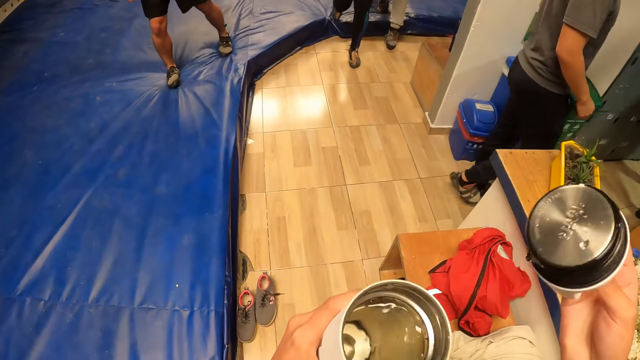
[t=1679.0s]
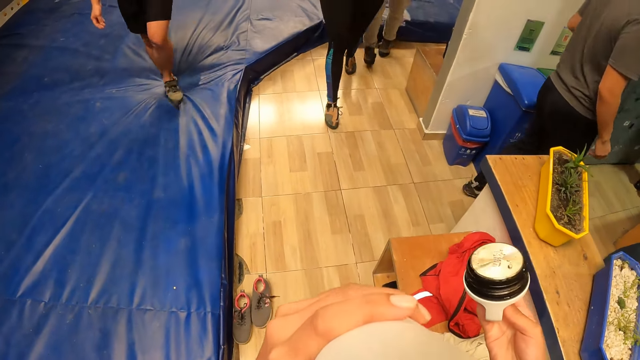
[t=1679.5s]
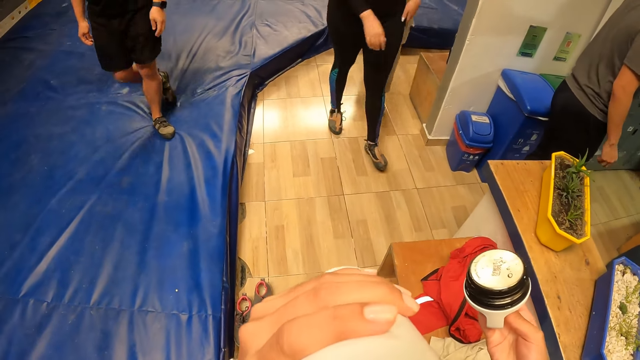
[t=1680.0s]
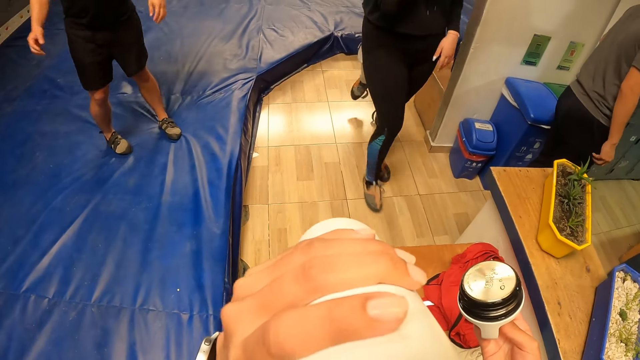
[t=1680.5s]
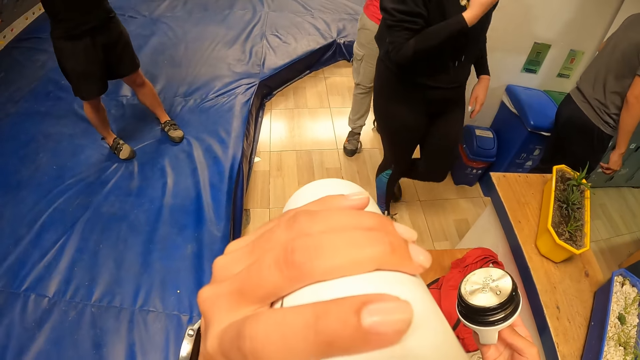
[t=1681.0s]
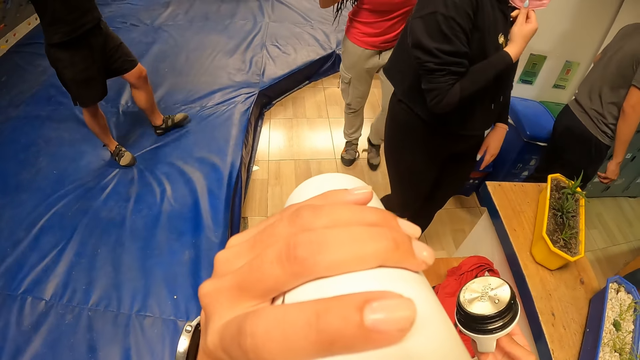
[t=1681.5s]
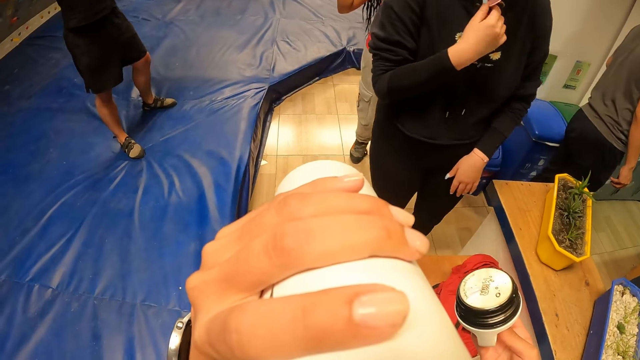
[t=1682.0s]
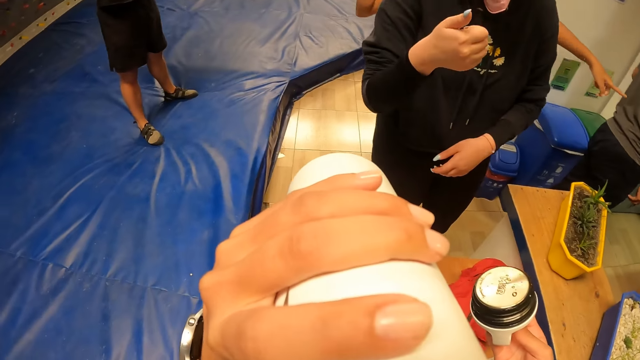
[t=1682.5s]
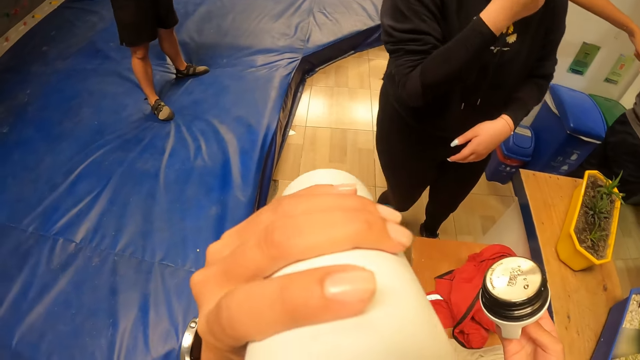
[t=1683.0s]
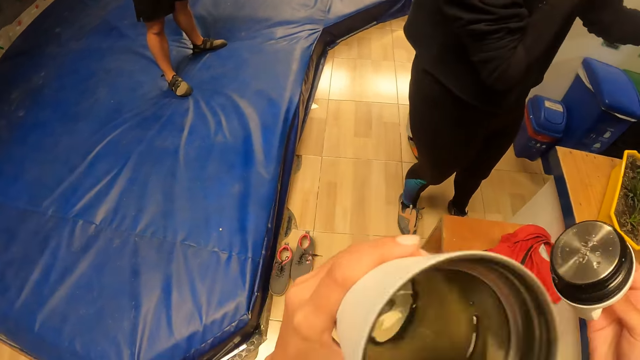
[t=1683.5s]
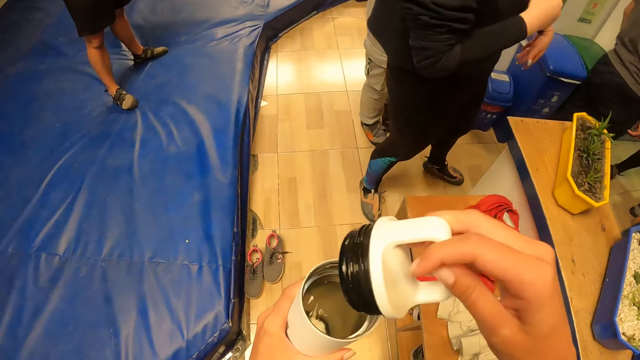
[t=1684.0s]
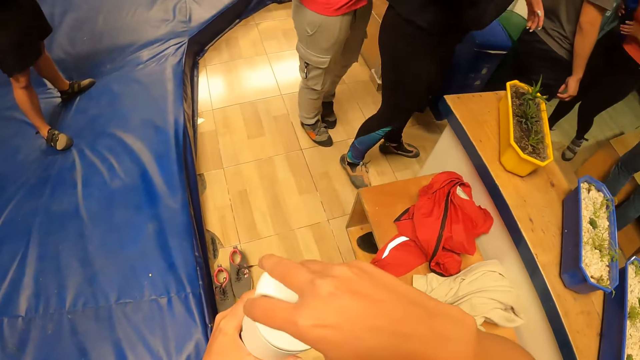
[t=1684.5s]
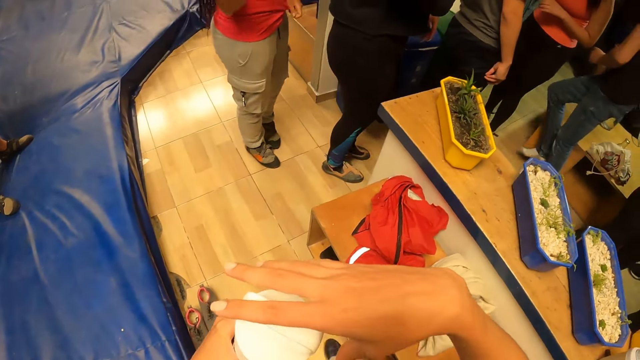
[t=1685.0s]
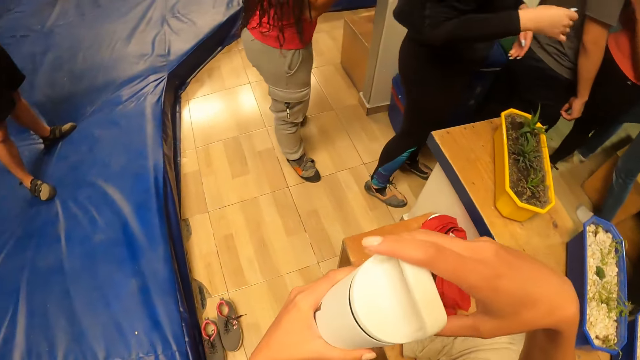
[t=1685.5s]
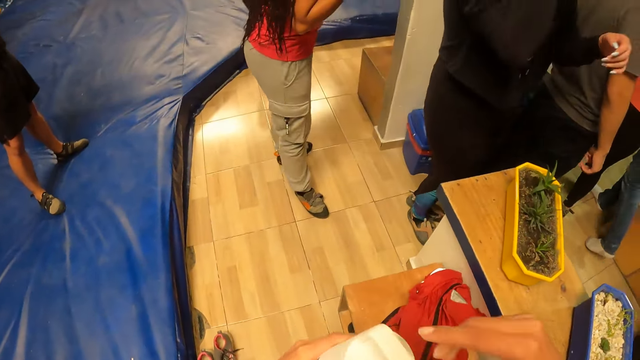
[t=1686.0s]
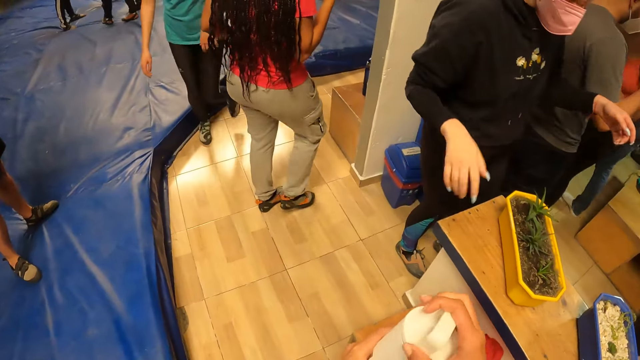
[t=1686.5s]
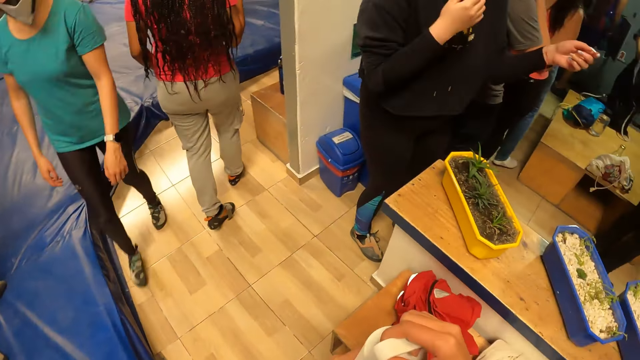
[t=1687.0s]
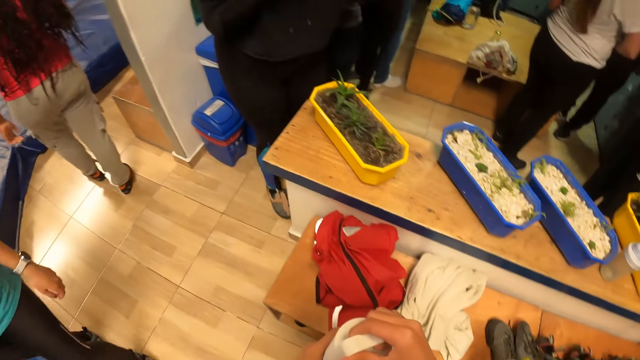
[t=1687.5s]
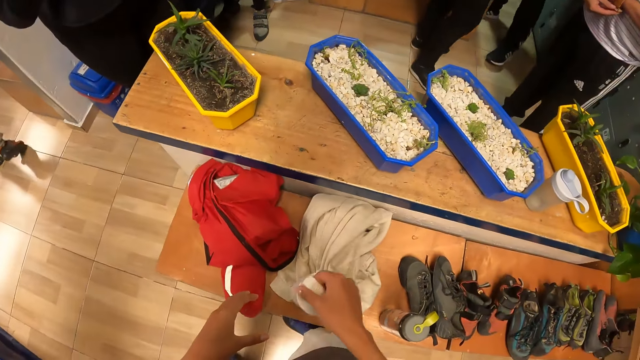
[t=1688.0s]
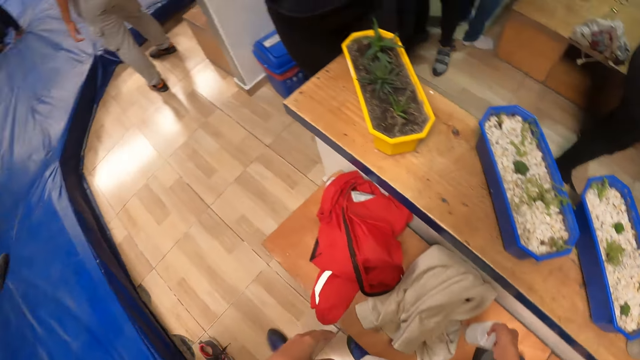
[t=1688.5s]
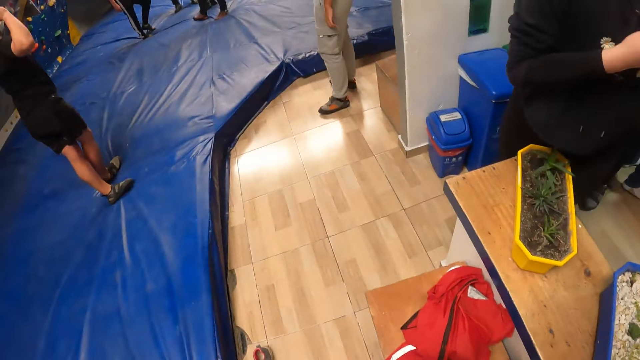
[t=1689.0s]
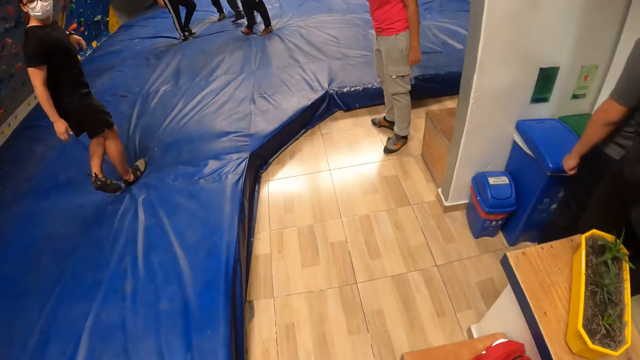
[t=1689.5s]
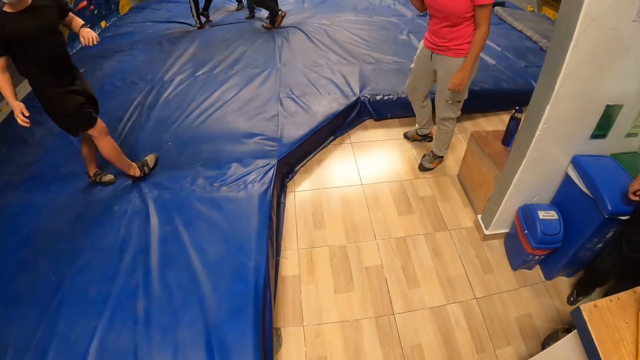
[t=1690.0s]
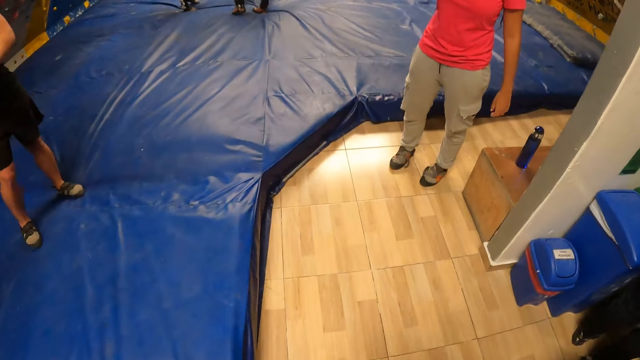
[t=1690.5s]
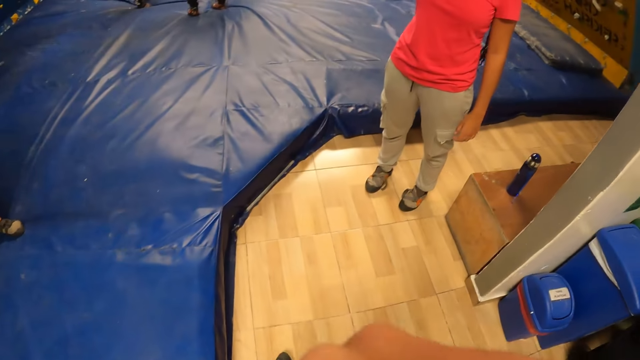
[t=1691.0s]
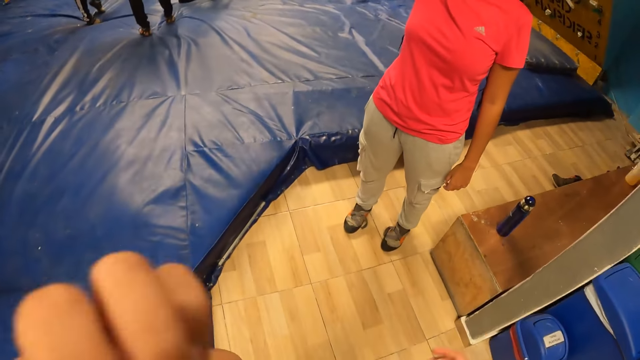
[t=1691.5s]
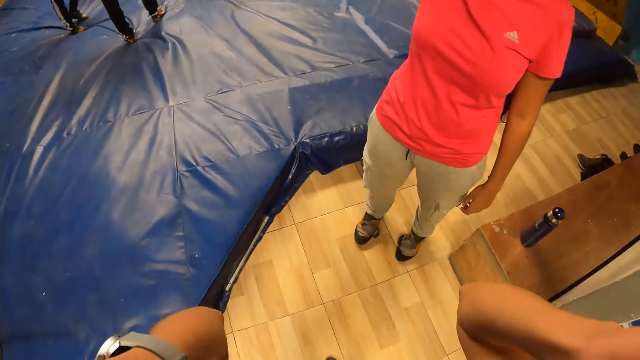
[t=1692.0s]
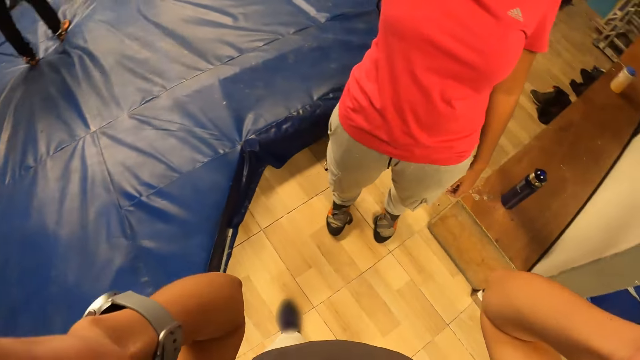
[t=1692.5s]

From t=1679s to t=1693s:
The camera wearer drinks water from the water bottle in her left hand. She puts the lid on the water bottle in her left hand with her right hand. She passes the water bottle from her left hand to her right hand. She drops the water bottle on the table with her right hand.

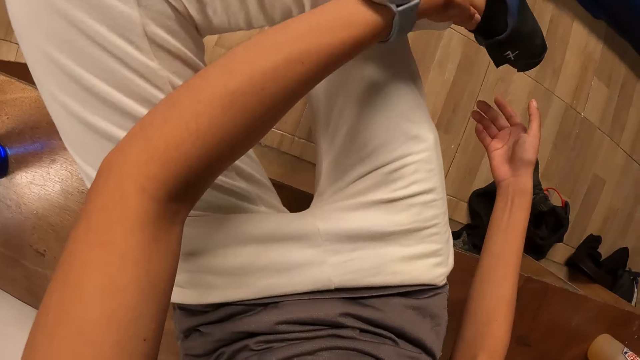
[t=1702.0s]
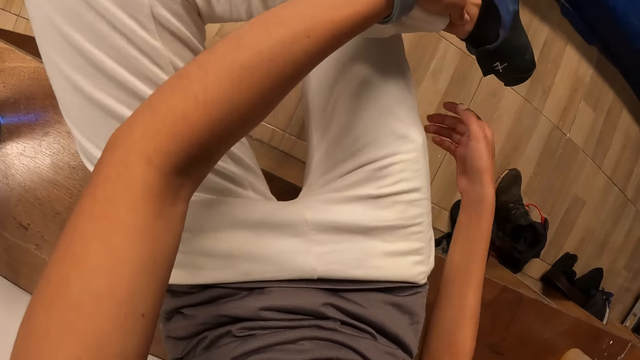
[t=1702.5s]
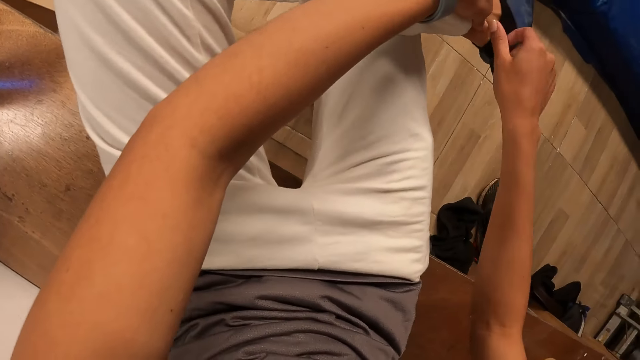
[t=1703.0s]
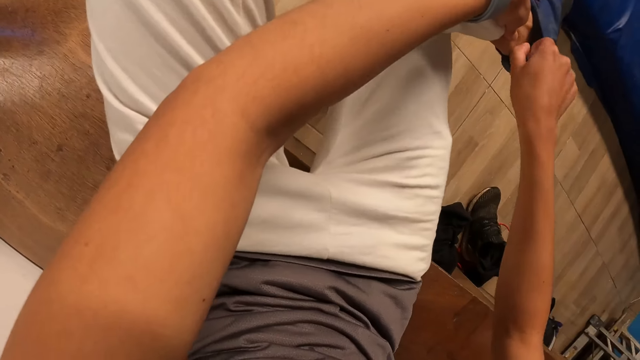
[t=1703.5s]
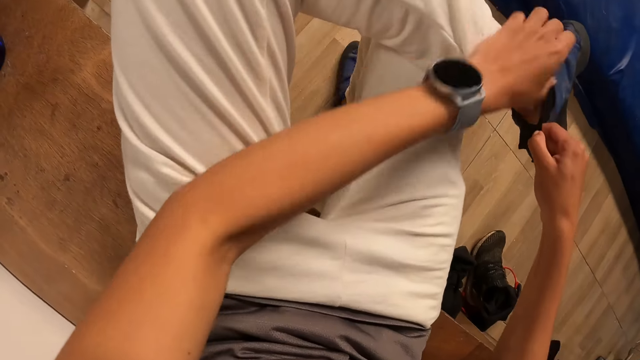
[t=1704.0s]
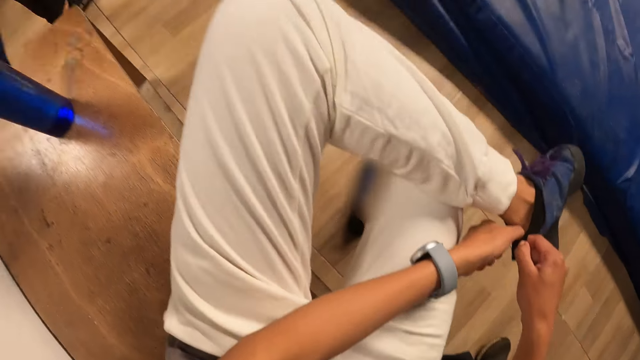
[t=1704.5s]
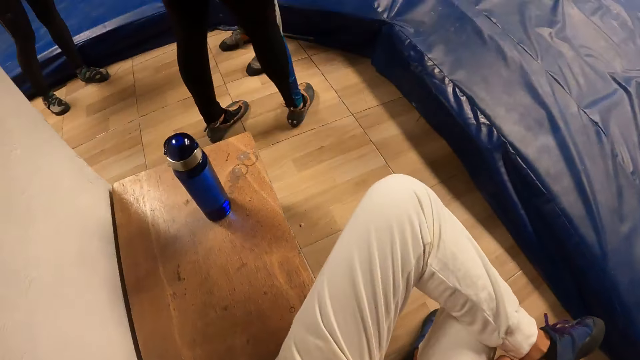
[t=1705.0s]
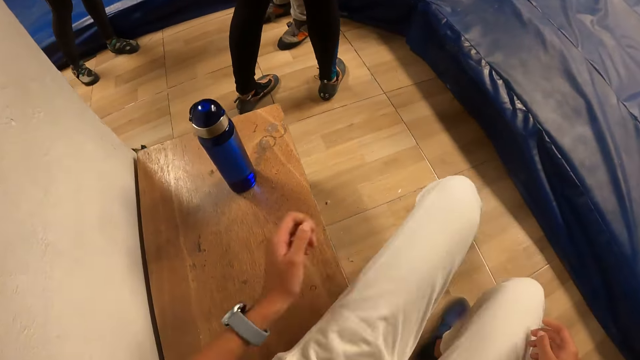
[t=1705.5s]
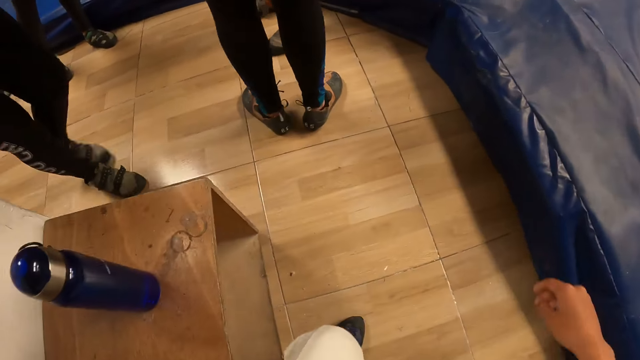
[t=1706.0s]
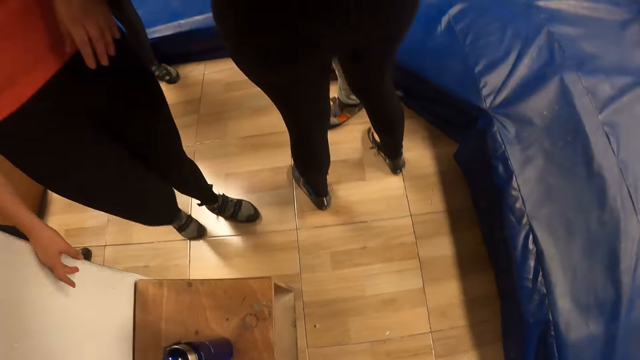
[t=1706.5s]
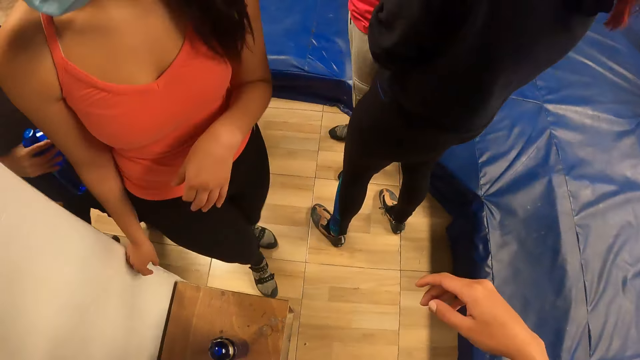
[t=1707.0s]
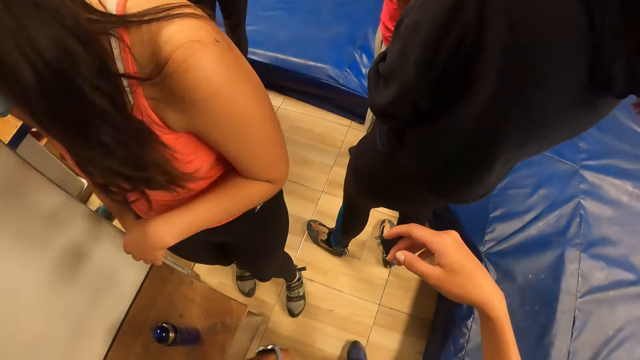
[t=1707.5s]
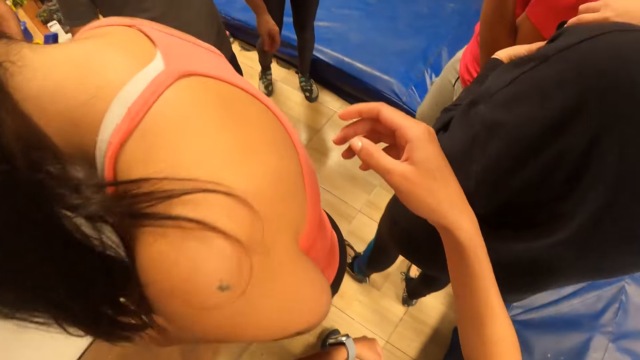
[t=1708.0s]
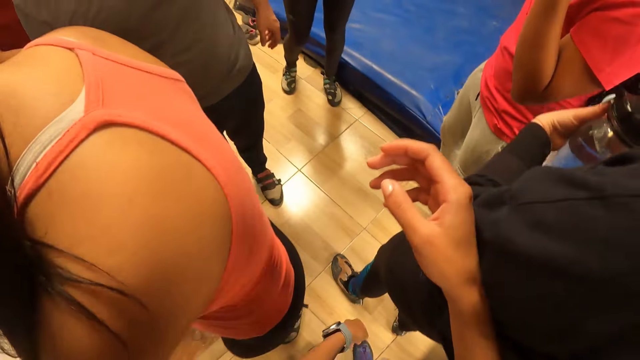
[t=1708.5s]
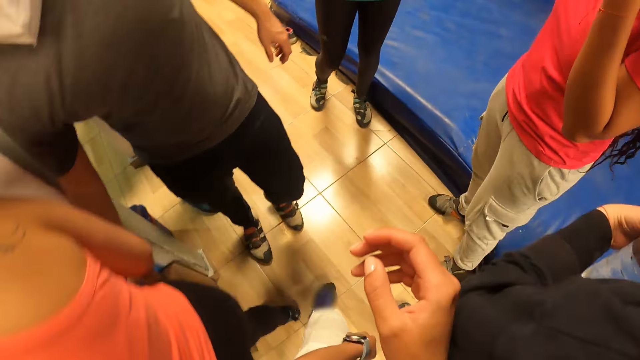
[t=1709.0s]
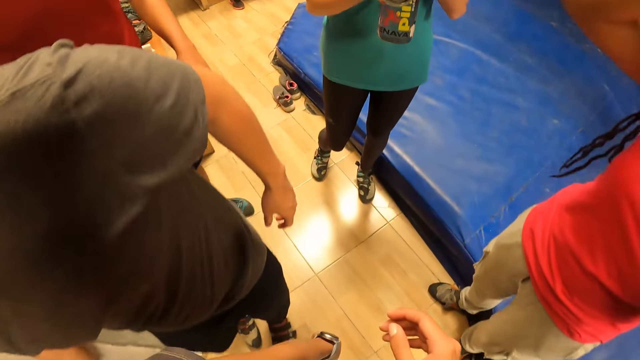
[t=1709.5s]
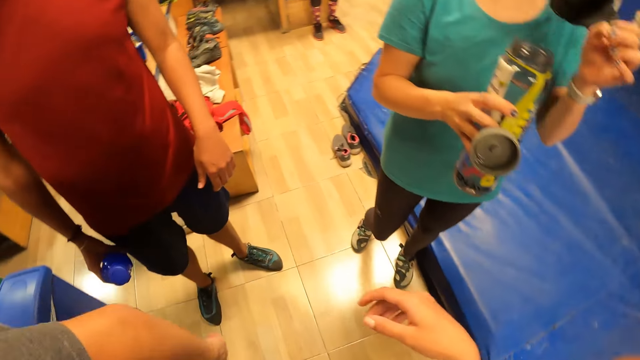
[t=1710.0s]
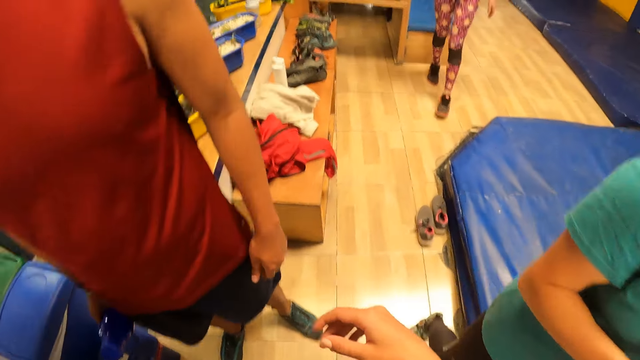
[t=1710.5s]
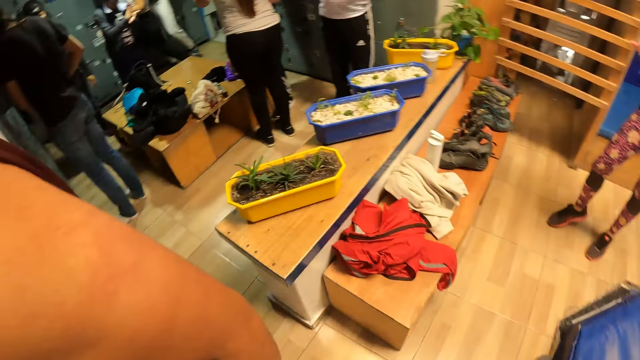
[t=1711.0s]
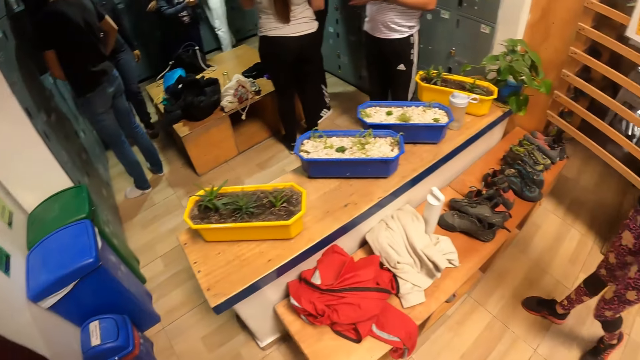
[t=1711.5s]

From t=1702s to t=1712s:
The camera wearer wears a shoe. They look around.
